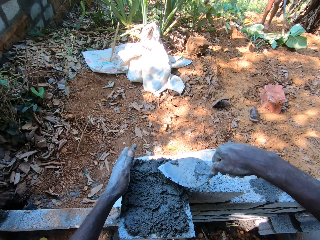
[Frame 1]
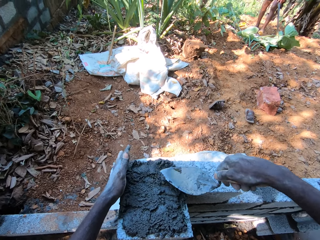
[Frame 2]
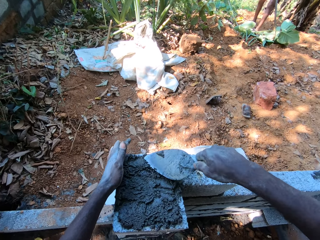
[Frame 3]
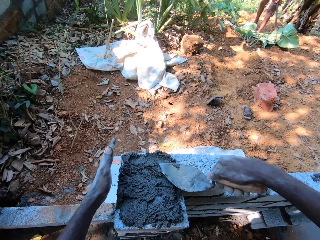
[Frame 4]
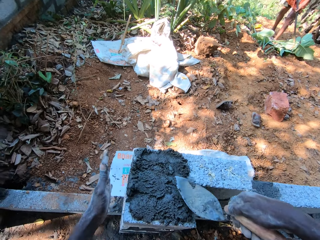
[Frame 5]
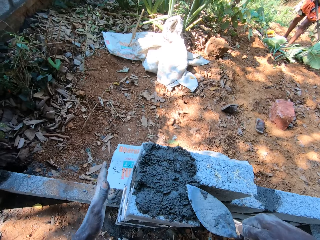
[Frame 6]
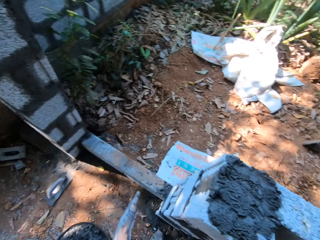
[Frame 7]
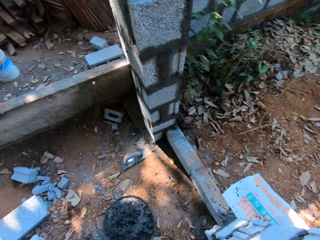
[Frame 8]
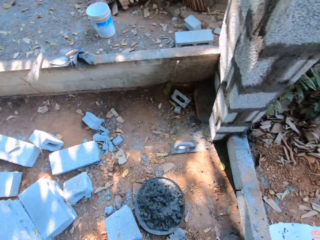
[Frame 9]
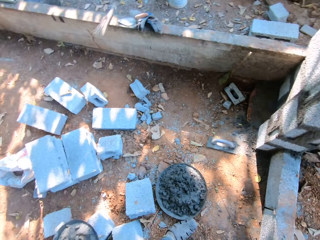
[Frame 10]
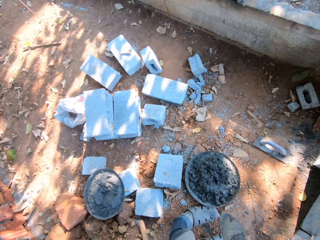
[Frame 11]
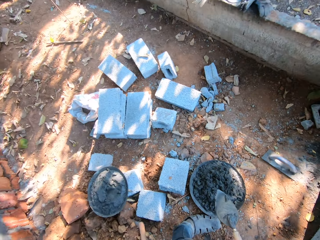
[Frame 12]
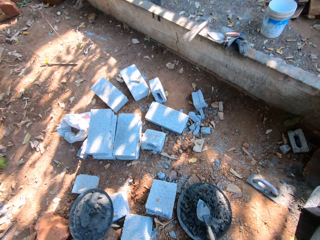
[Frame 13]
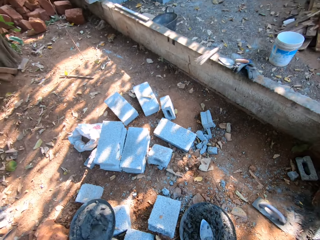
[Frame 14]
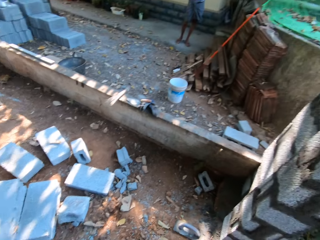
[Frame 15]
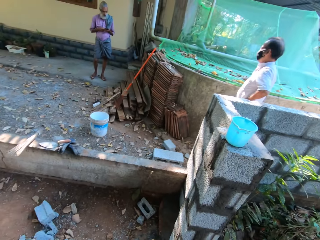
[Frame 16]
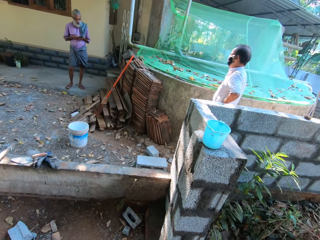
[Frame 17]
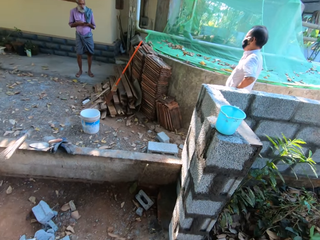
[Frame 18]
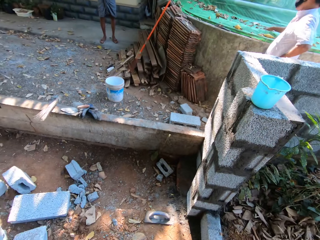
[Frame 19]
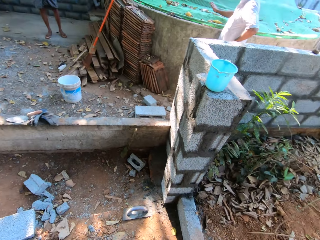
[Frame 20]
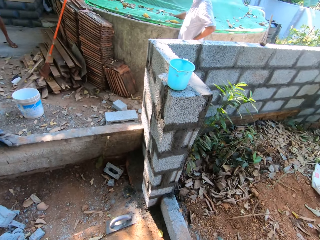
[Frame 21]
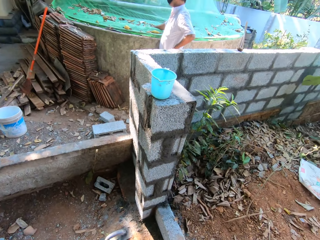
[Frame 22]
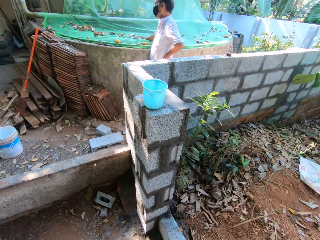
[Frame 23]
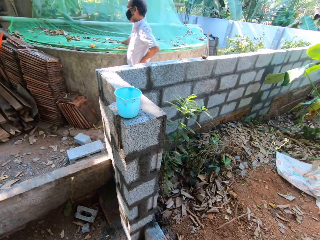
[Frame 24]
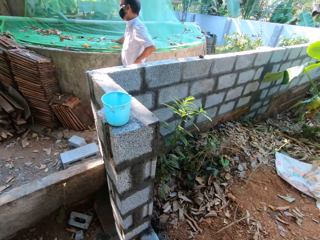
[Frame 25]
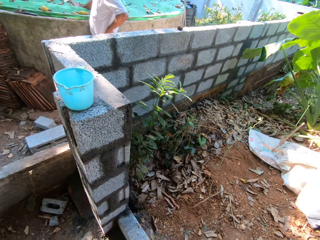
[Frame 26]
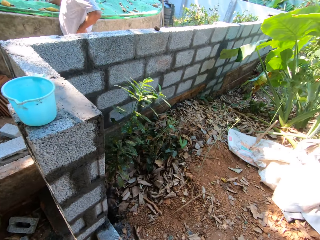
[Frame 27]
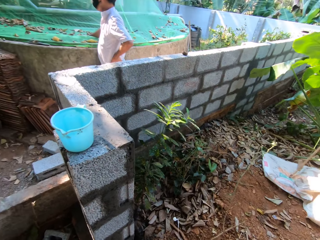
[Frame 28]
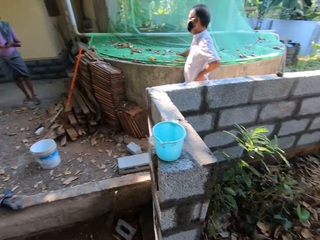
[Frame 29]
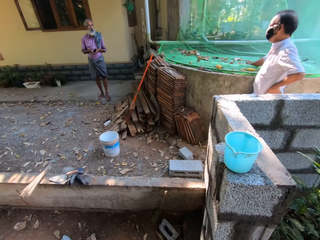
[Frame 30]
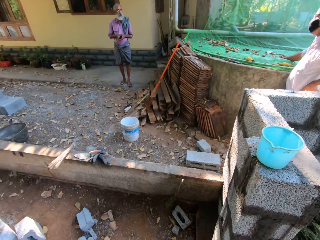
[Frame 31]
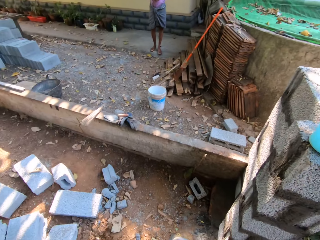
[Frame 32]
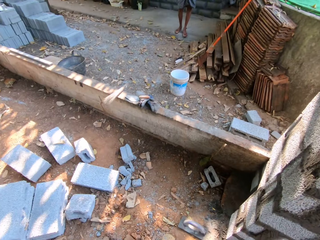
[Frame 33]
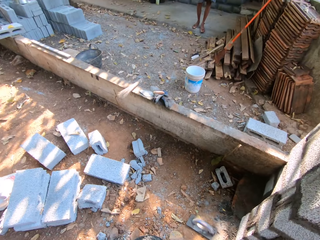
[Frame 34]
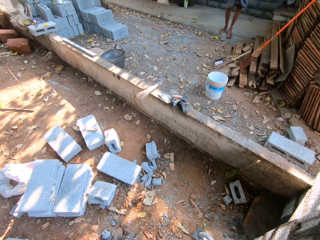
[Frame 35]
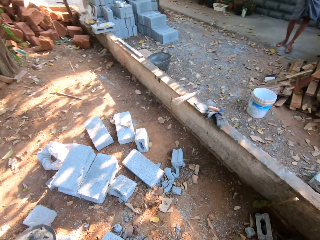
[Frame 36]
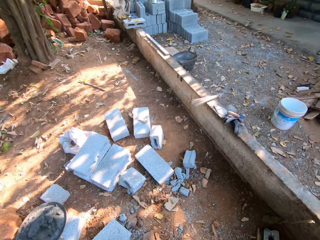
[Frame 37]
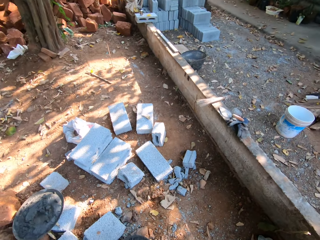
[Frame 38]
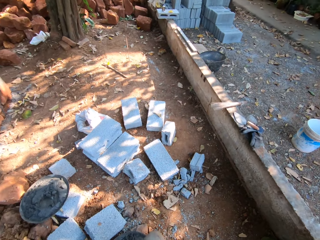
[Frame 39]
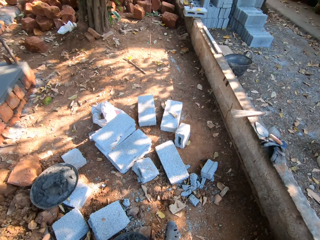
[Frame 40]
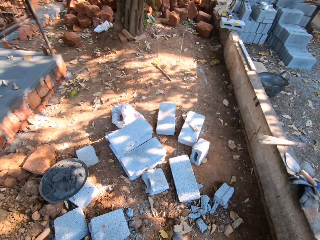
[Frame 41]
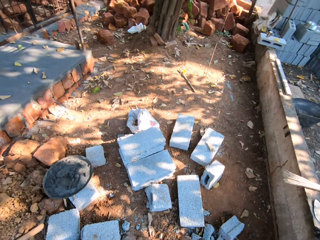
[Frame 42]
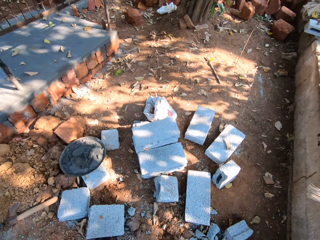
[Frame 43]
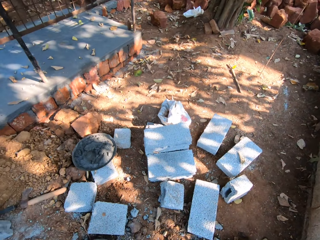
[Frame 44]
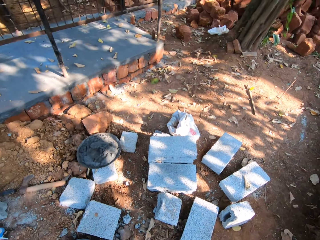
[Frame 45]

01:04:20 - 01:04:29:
A man moves plants with a hoe. The camera wearer drops the trowel on the mortar with his right hand. He walks at the site. A man converses with another man.

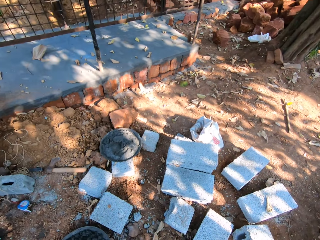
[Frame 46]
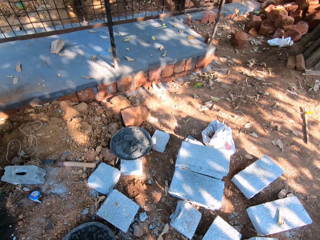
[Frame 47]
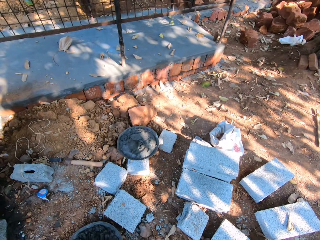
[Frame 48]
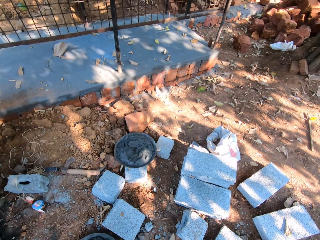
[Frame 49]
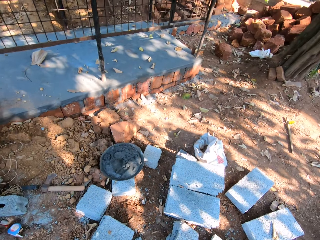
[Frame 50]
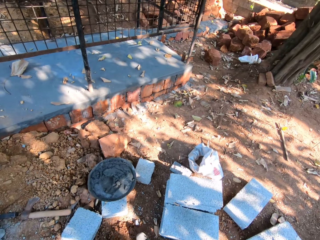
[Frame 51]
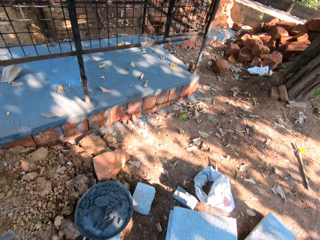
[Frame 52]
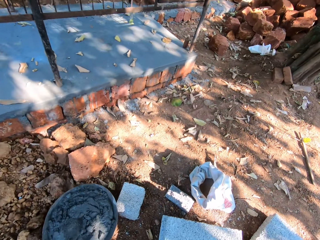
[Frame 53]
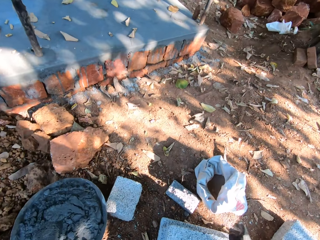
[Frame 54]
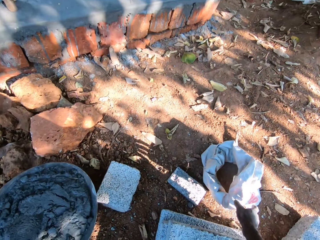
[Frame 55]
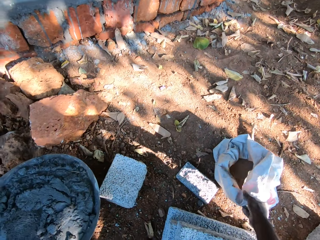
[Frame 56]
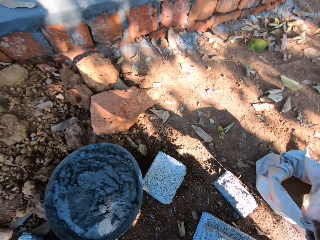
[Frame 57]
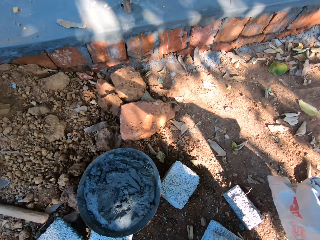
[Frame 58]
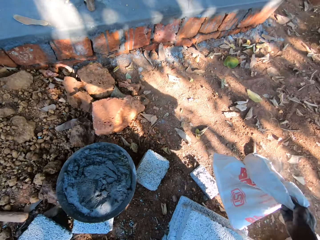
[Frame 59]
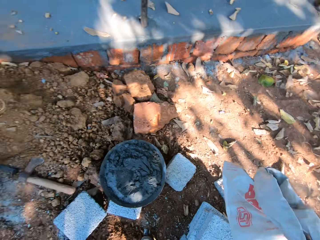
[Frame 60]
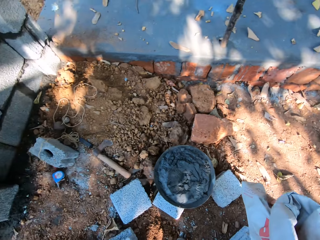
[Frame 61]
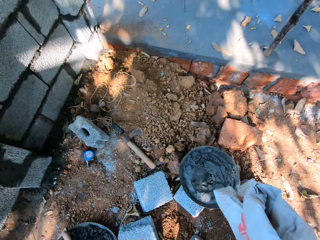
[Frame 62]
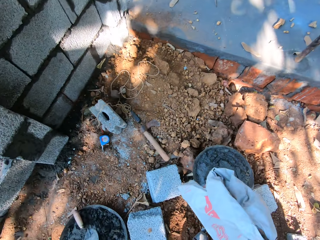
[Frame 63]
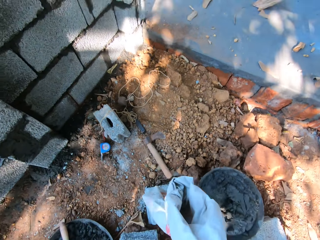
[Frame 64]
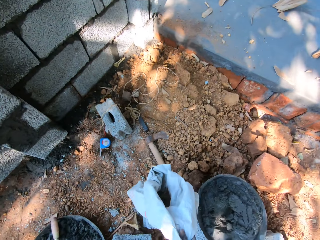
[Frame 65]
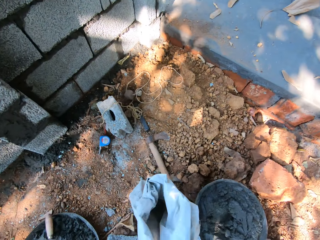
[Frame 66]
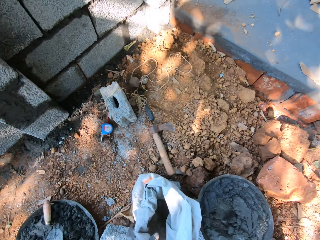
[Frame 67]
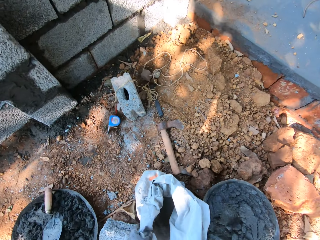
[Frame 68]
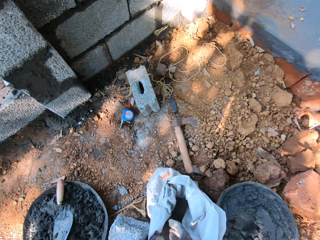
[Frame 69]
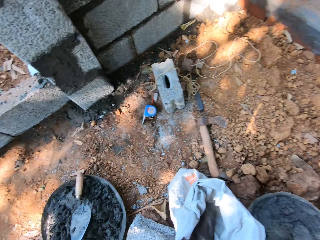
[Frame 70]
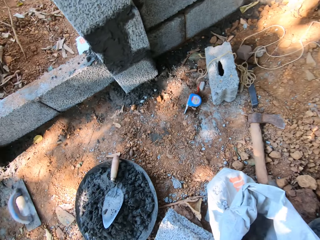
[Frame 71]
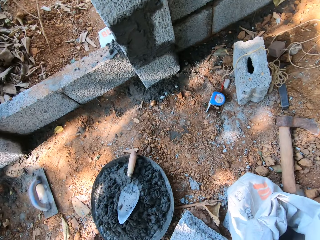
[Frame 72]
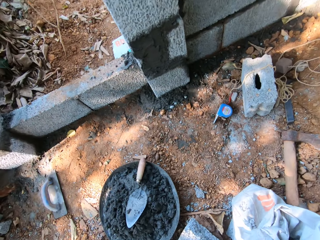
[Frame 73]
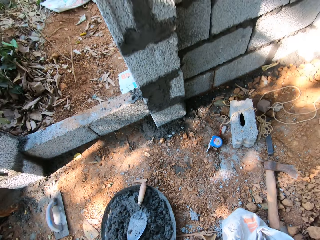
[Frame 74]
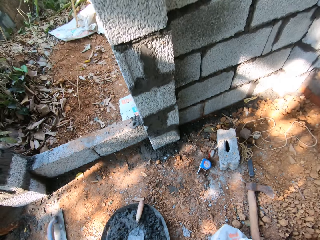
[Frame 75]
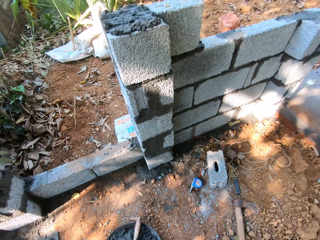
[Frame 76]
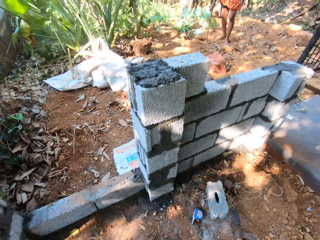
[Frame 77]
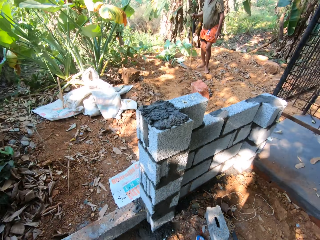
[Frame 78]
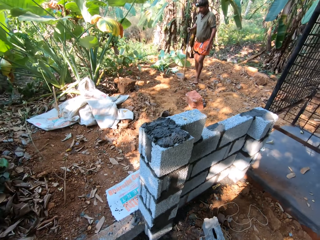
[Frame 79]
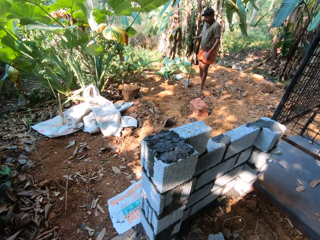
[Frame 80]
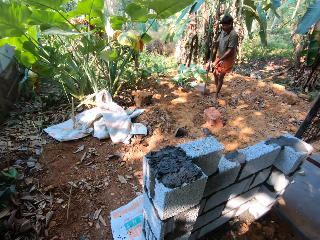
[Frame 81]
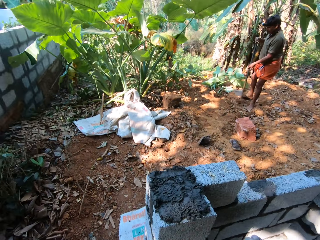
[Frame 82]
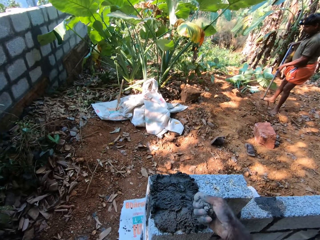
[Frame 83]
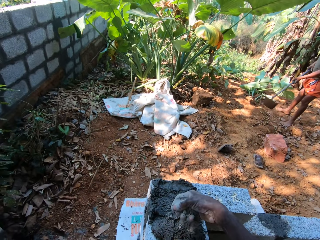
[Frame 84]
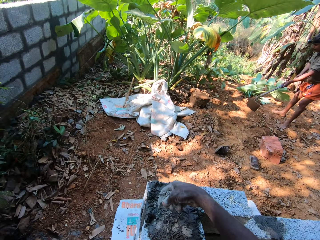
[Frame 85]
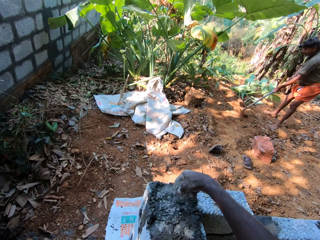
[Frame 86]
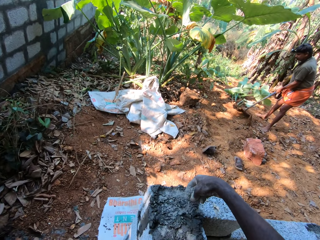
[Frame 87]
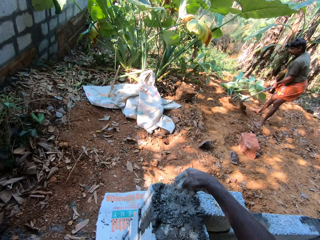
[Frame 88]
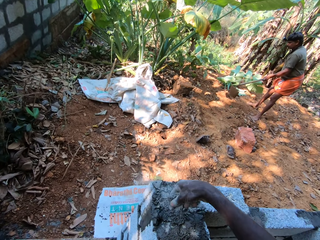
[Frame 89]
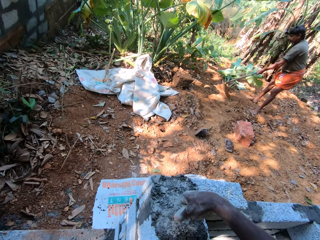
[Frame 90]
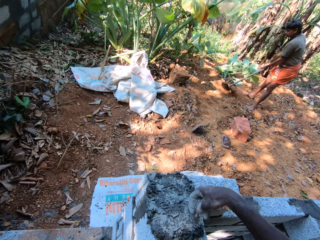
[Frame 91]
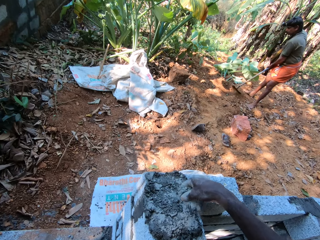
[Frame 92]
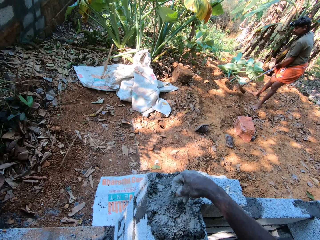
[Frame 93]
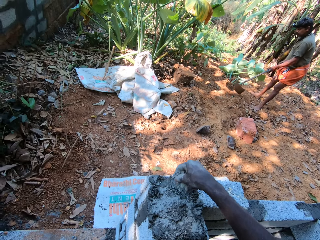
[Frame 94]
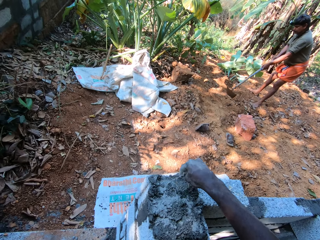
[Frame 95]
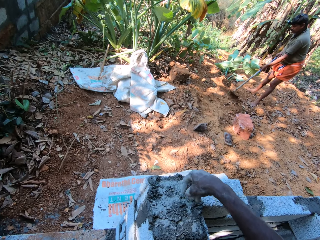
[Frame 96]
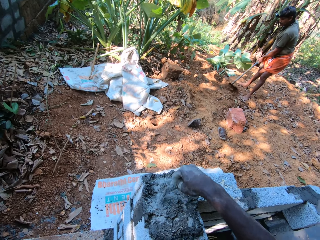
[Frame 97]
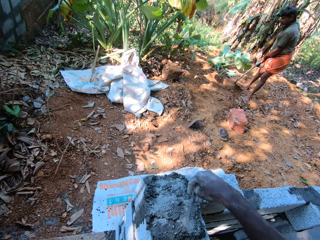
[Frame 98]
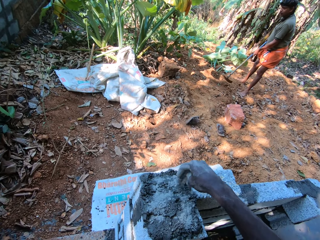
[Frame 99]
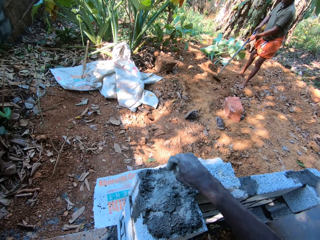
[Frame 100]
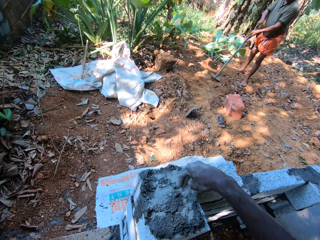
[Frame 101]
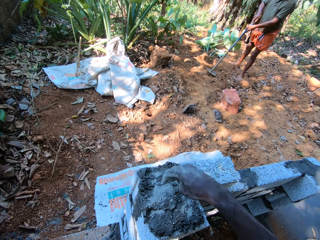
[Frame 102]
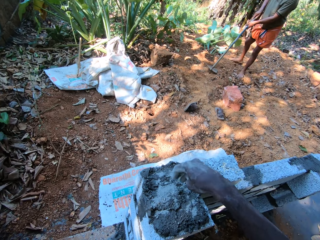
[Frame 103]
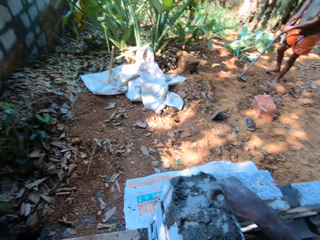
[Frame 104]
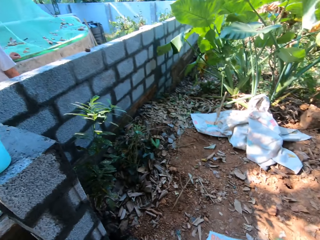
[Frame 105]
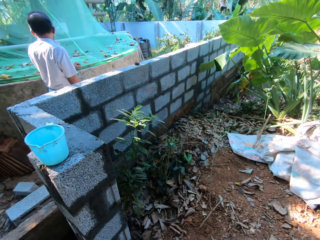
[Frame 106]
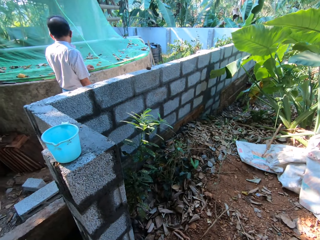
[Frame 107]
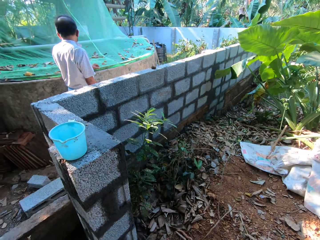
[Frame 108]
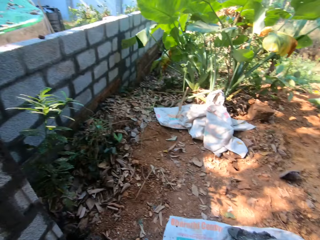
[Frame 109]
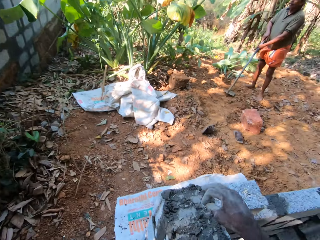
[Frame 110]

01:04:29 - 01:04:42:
The camera wearer carries a bag from the ground with his right hand. He drops the bag on the ground with his right hand. He packs cement from the bag with his right hand. He spreads the cement on the mortar on the wall with his right hand. A man digs the ground with the hoe. The man stands at the farm.
